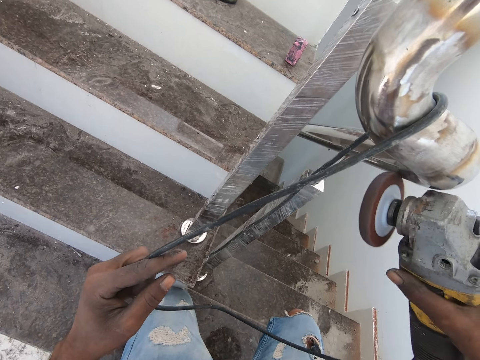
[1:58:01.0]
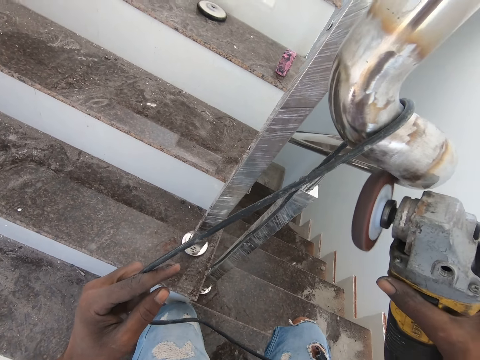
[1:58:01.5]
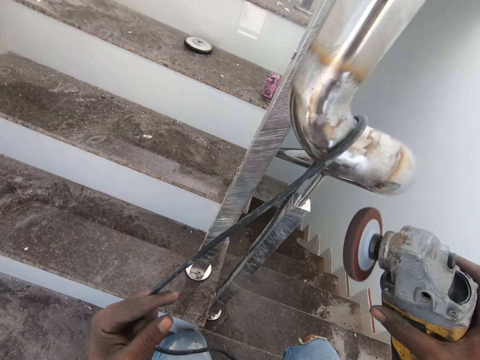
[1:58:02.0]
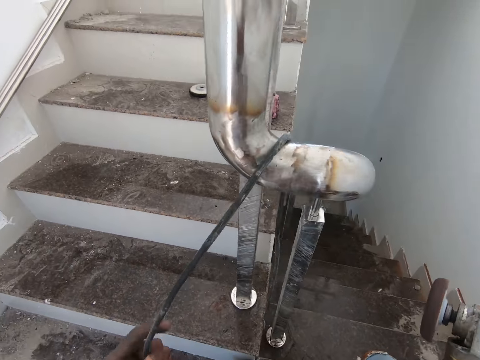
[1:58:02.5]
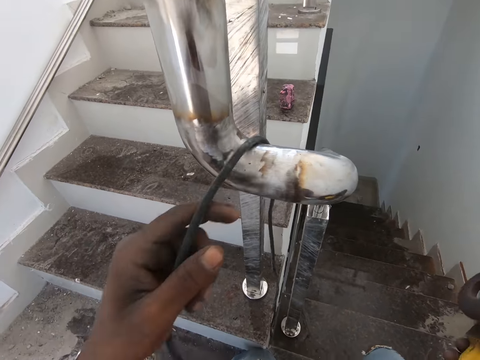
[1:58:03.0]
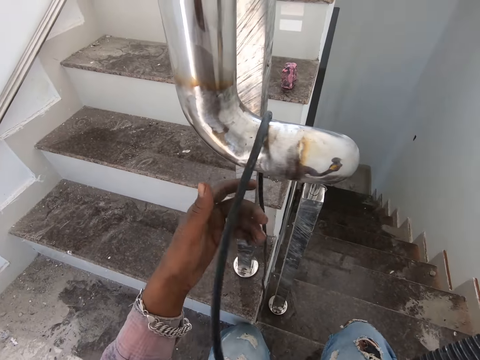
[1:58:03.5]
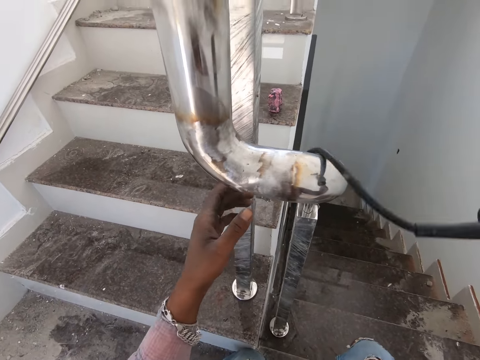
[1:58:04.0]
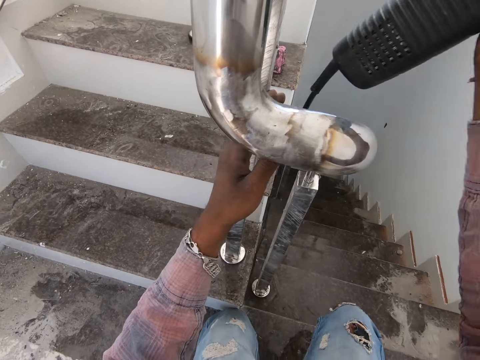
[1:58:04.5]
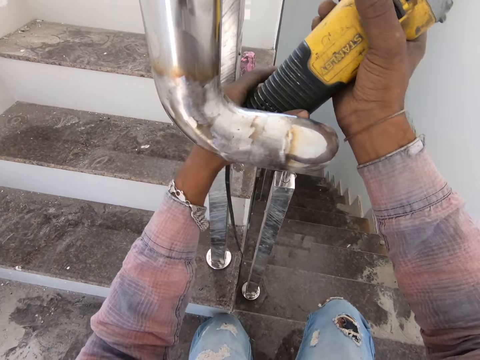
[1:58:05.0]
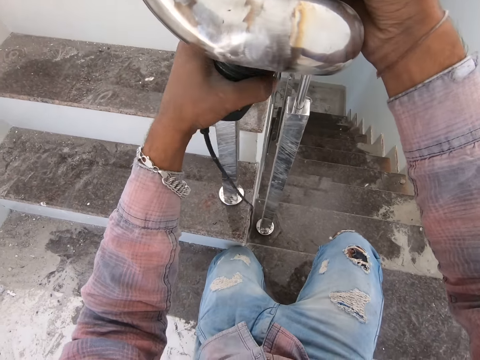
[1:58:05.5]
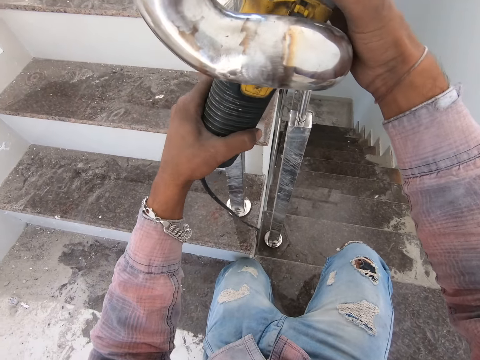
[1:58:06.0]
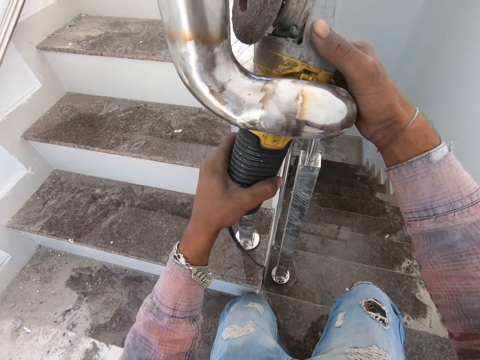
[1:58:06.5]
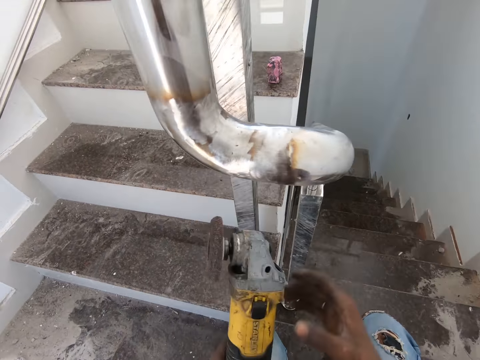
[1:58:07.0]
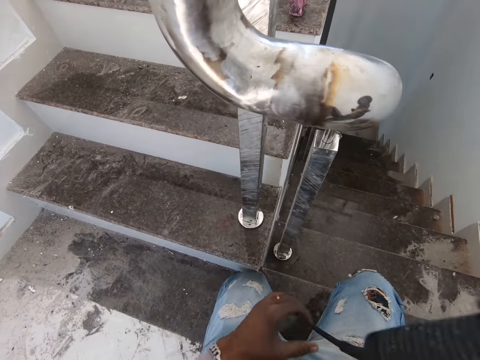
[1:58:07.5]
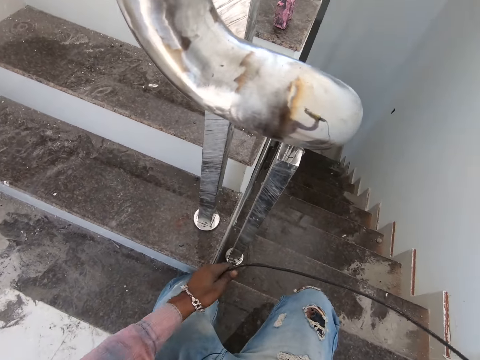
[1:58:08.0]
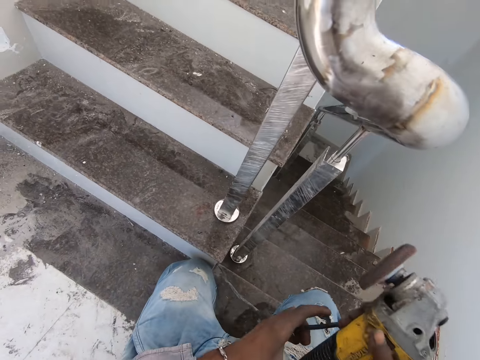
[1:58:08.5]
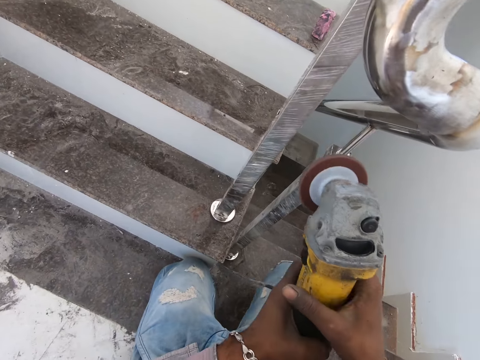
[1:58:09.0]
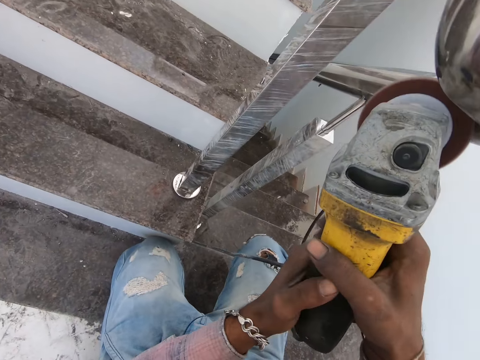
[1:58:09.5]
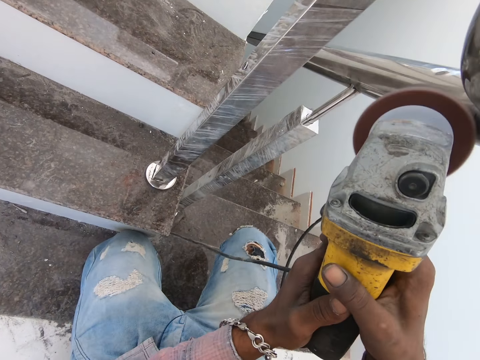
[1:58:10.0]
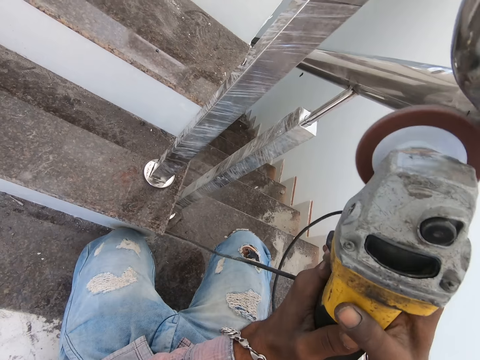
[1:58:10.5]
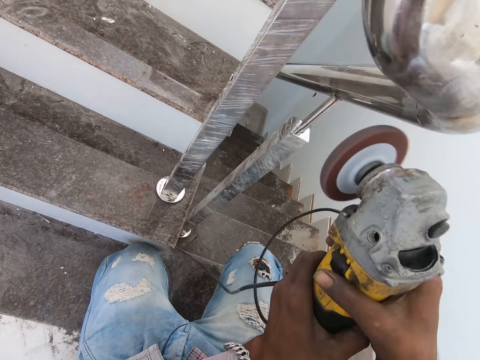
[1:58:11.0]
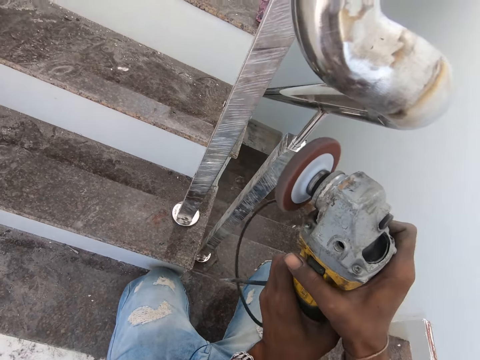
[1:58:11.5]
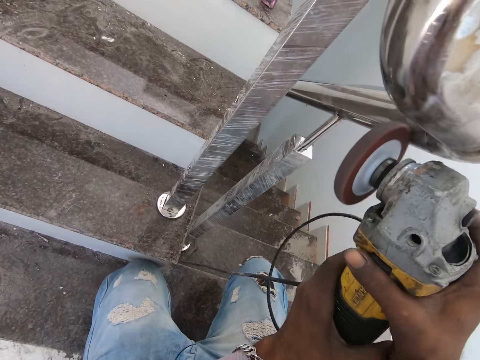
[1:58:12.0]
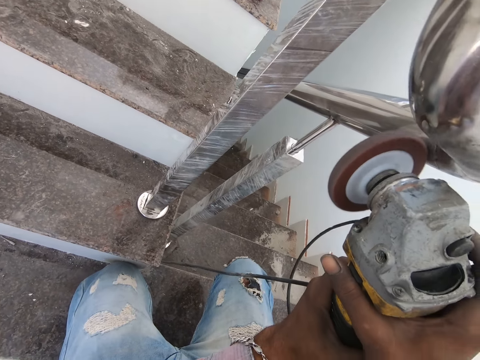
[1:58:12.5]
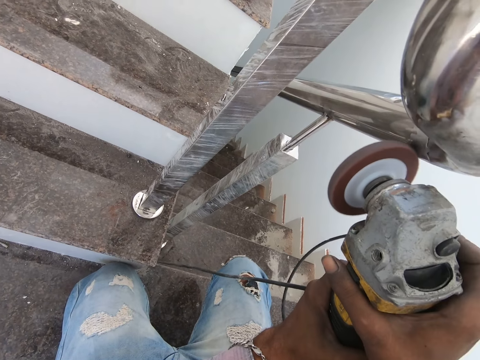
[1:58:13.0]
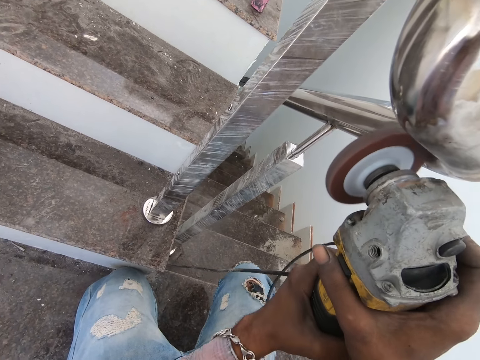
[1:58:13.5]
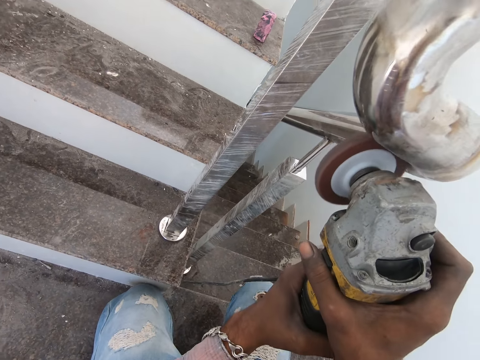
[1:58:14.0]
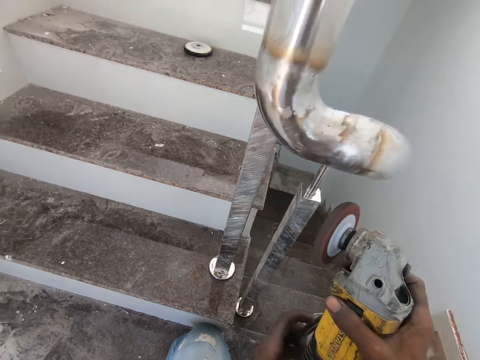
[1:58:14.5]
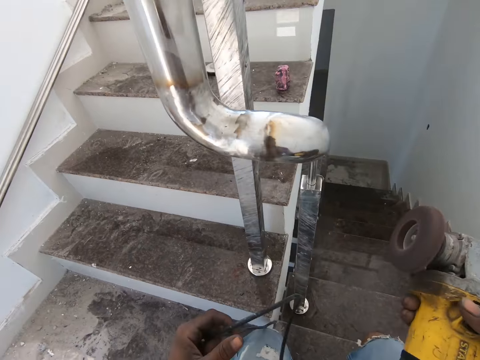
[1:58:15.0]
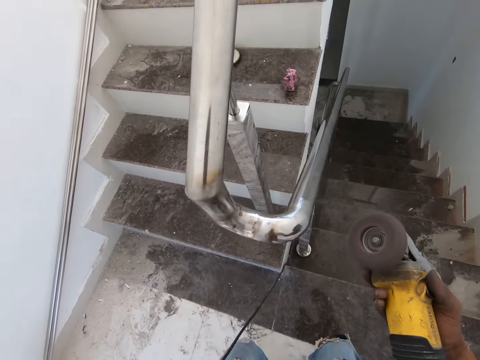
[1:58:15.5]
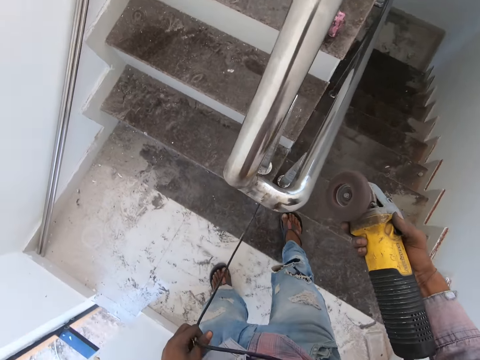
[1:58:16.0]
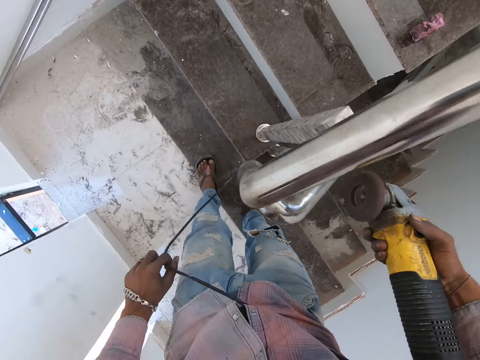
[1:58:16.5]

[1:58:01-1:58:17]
The camera wearer removes the angle grinder from the steel. They let go of the cable. They adjust the machine position. They transfer the angle grinder to the left hand. They hold the angle grinder with both hands. They pull the angle grinder cable. They polish the steel with the angle grinder. They remove the angle grinder from the steel. They polish the steel with the angle grinder. They remove the angle grinder from the steel.

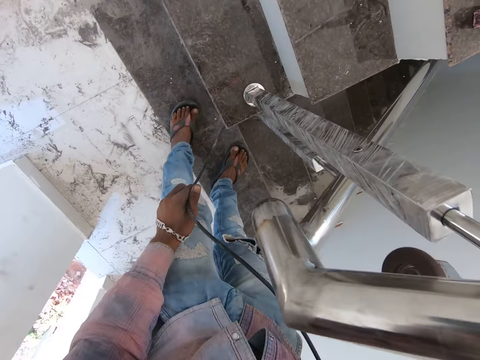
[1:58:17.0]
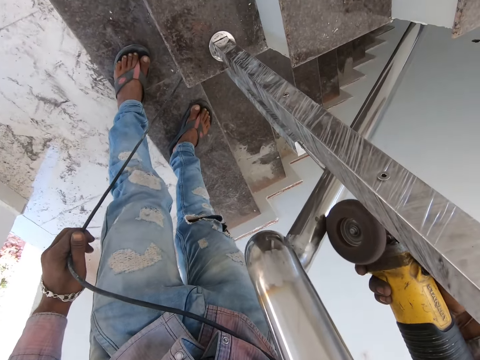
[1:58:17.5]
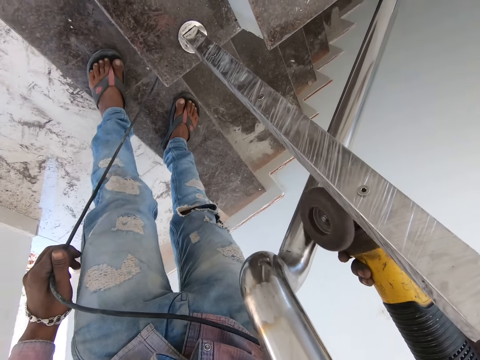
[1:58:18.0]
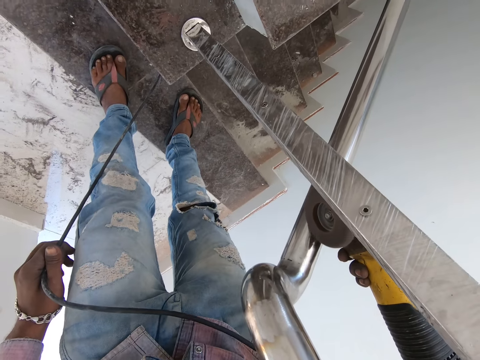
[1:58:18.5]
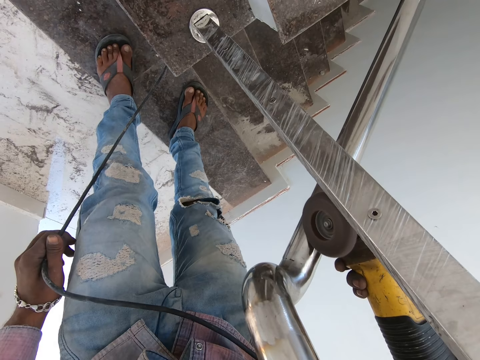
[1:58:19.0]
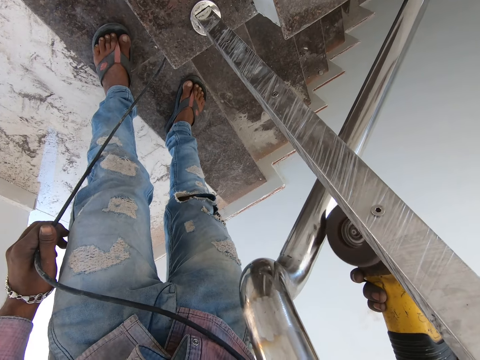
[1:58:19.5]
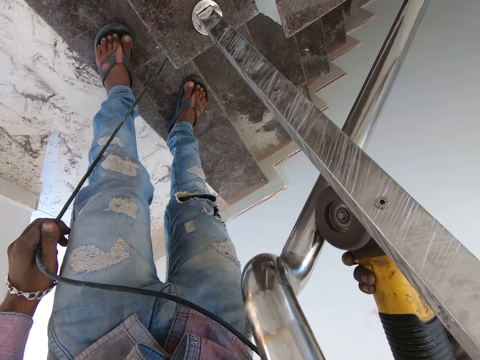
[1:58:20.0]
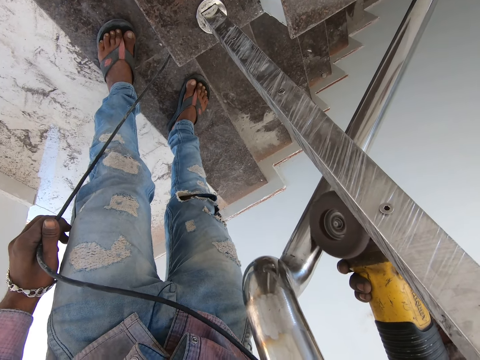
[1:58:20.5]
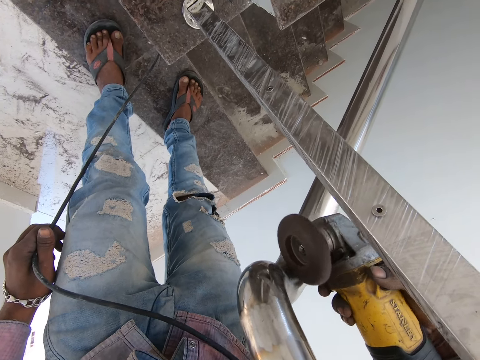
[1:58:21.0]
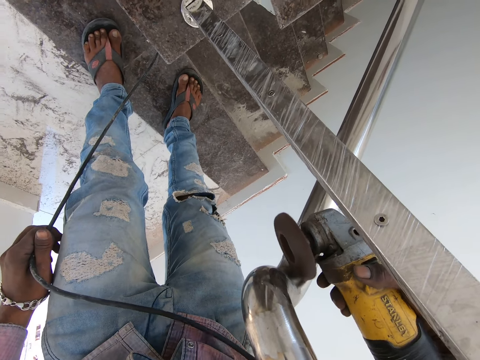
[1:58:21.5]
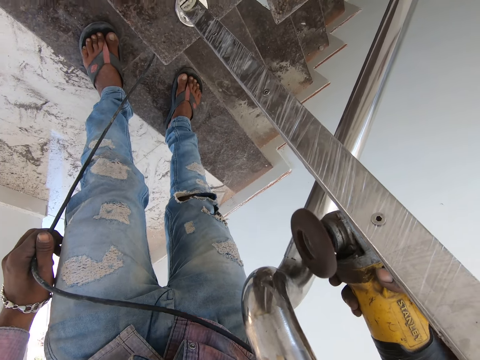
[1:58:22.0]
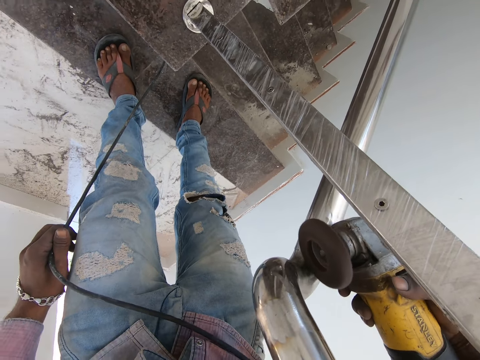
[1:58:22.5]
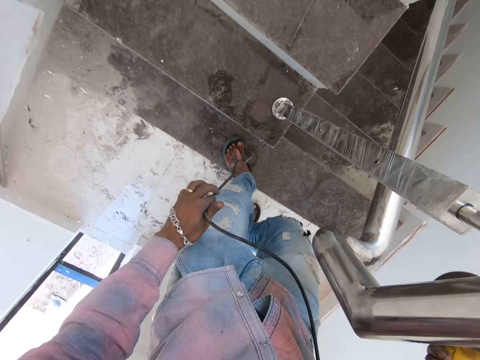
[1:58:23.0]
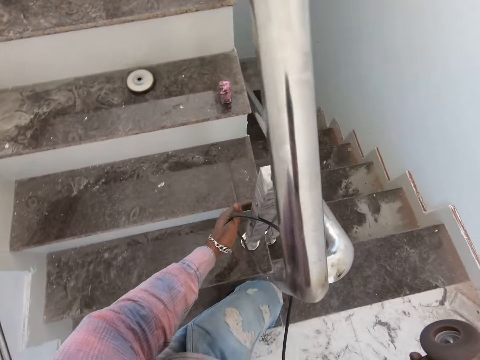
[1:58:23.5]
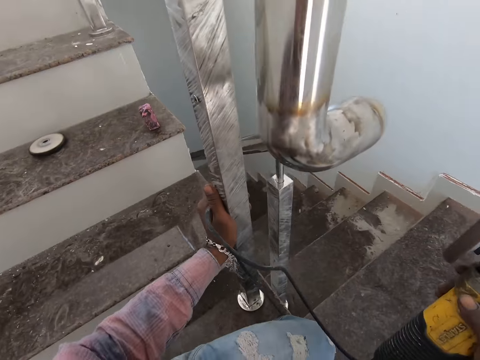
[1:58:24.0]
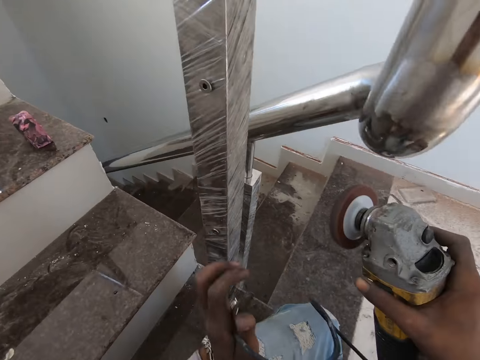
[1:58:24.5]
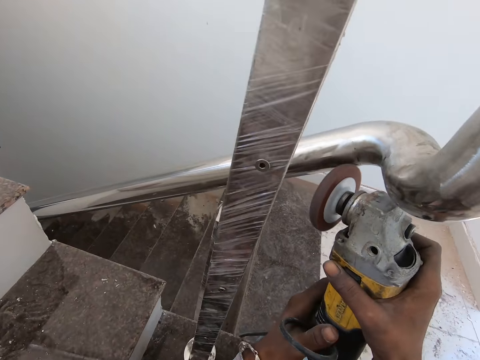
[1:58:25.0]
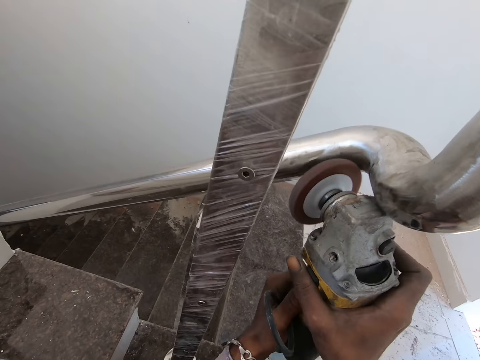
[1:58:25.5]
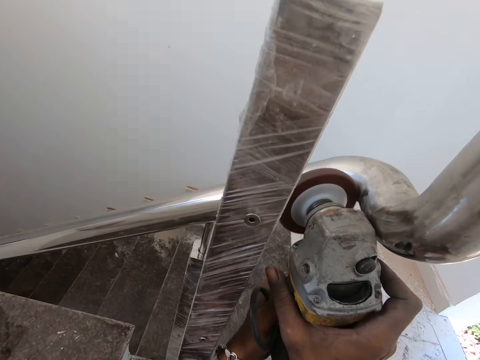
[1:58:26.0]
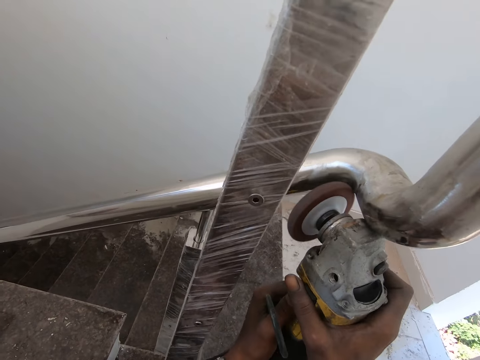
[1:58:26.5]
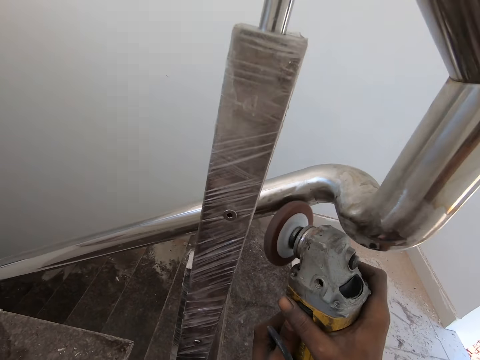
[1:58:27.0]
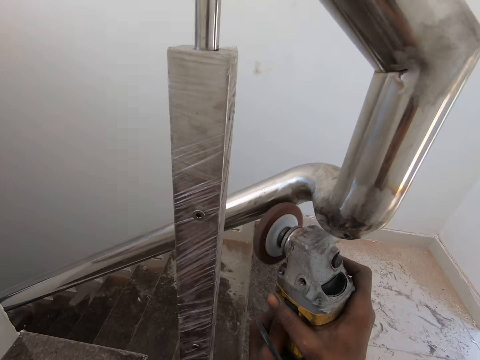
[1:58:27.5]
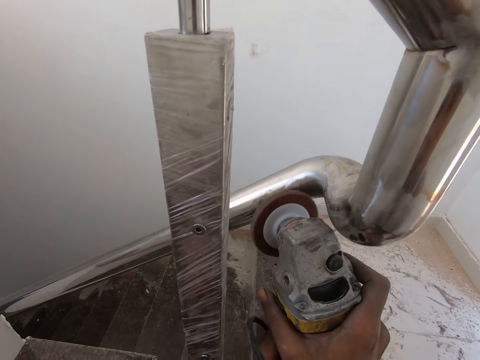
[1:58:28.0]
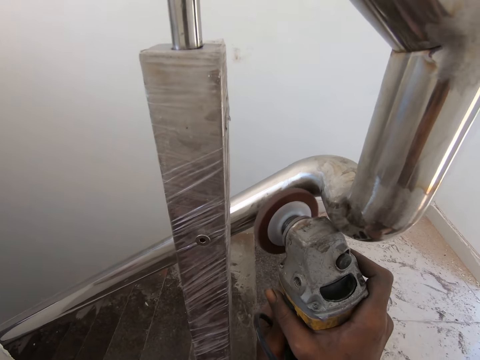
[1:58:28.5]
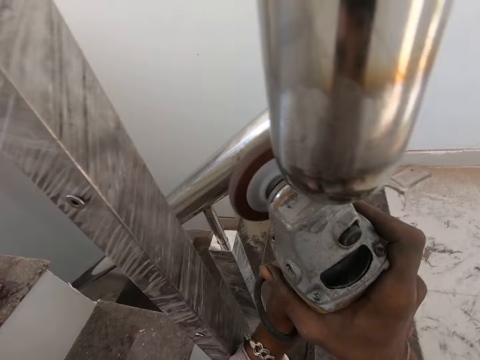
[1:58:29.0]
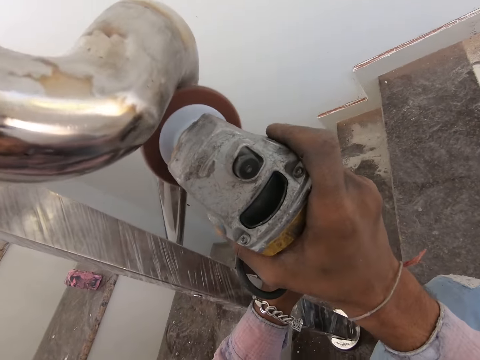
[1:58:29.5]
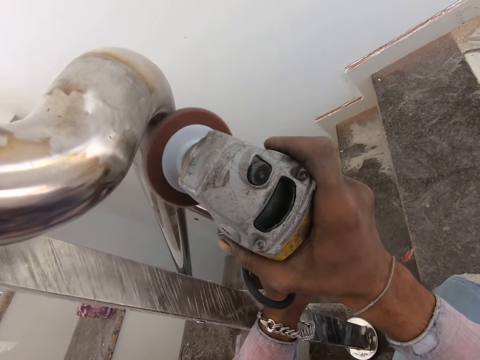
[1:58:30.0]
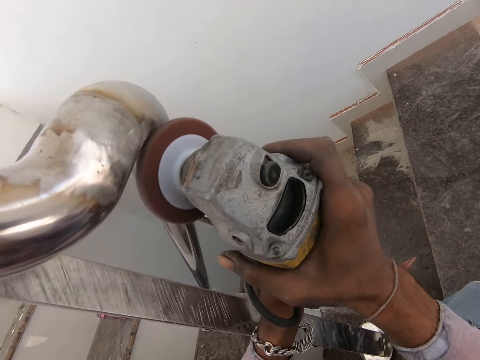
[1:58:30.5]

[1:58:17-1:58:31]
The camera wearer polishes the steel with an angle grinder. They remove the angle grinder from the steel. They hold the steel with the left hand. They hold the angle grinder with both hands. They polish the steel with the angle grinder.
